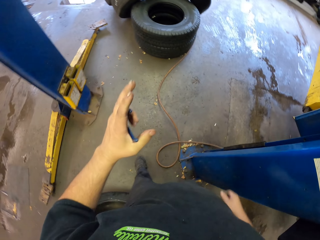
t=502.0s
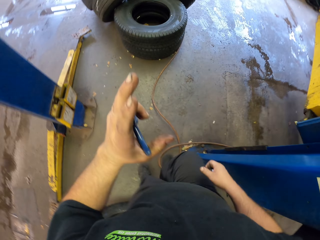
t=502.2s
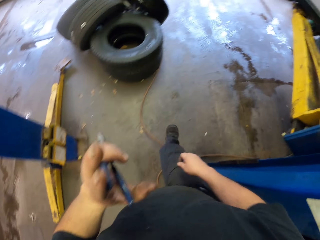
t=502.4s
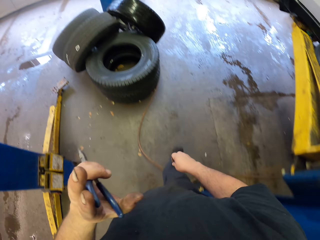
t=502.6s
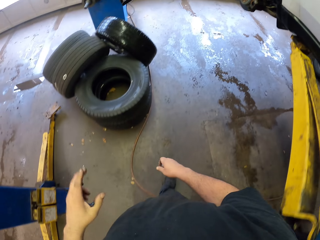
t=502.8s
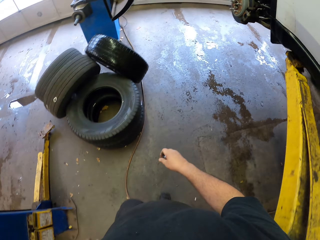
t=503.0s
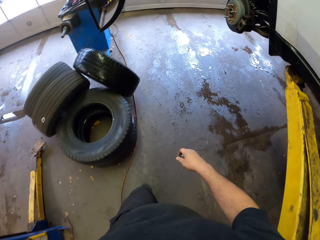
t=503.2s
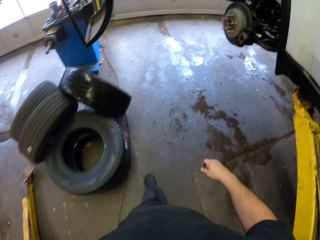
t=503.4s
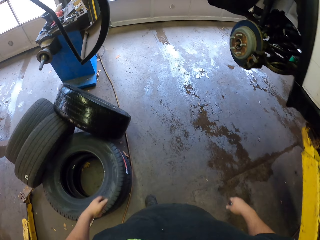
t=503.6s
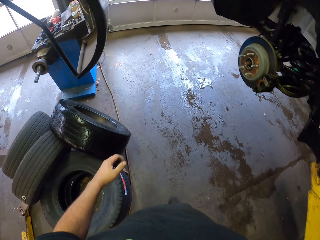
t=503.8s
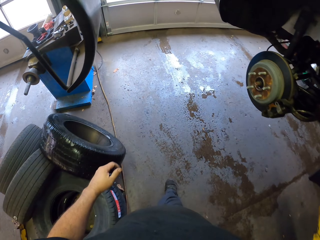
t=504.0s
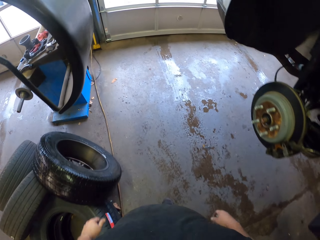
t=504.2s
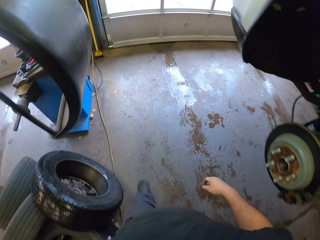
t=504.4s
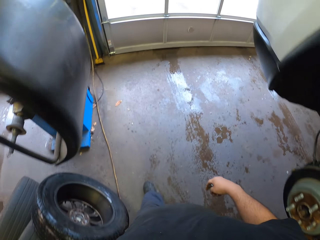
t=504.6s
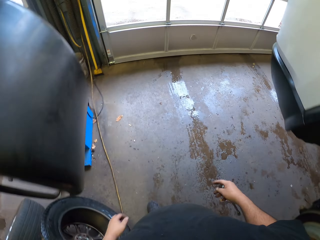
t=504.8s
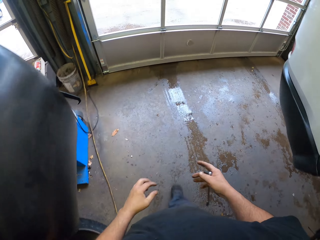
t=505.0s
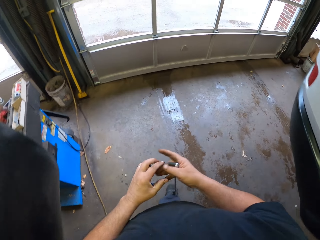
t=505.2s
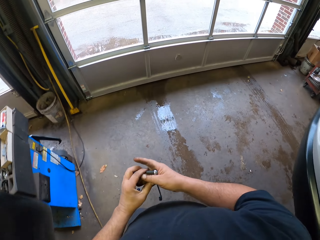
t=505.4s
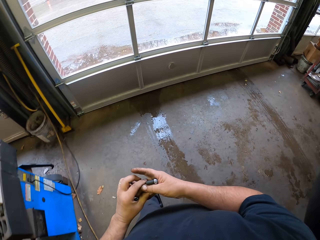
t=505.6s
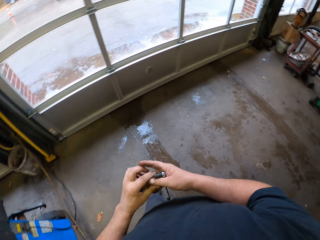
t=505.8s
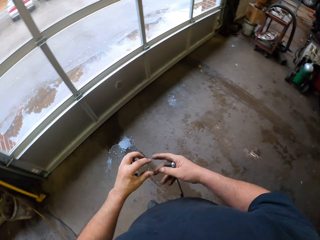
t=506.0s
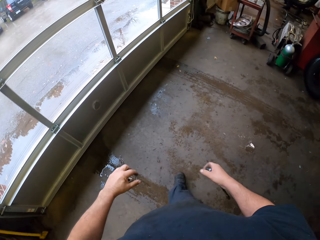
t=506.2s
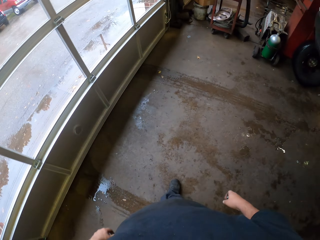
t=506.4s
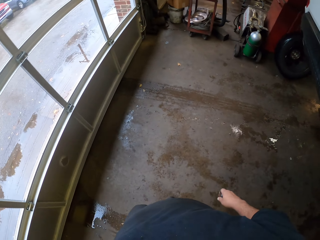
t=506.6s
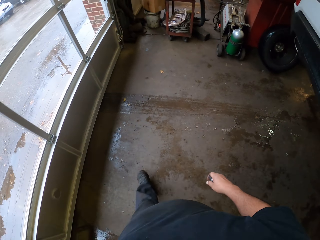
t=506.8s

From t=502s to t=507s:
The camera wearer walks to the metal rod.

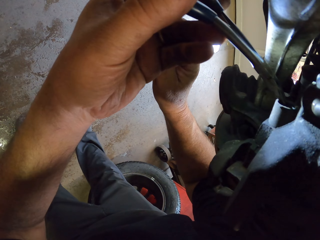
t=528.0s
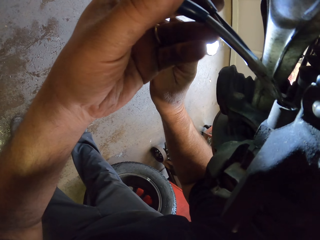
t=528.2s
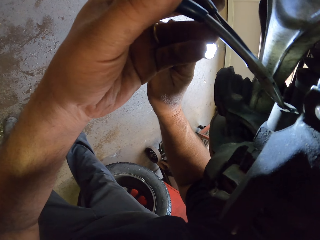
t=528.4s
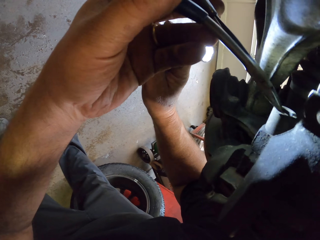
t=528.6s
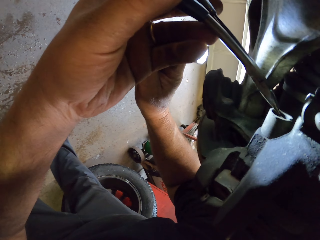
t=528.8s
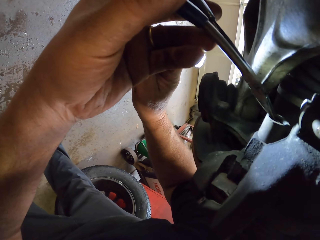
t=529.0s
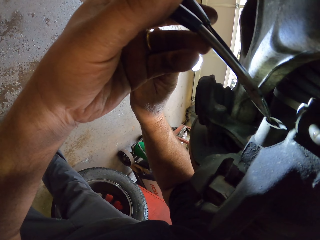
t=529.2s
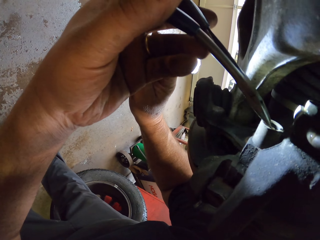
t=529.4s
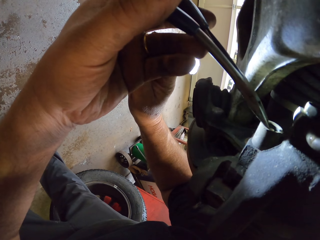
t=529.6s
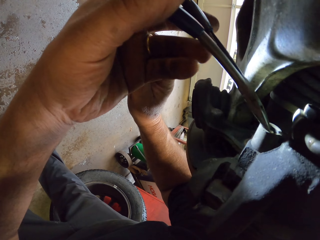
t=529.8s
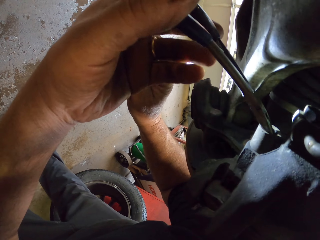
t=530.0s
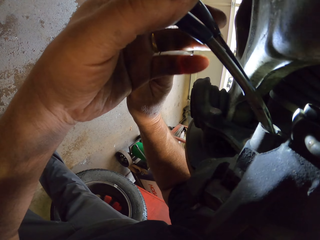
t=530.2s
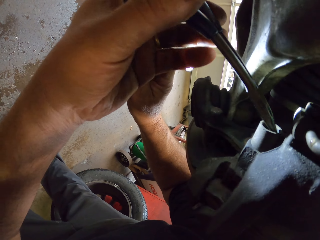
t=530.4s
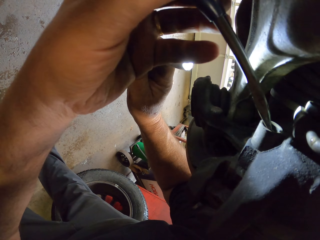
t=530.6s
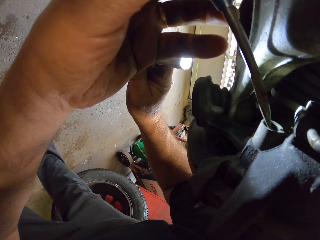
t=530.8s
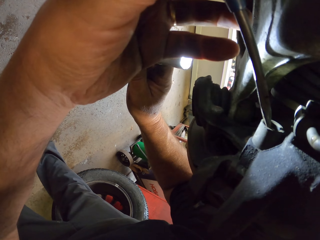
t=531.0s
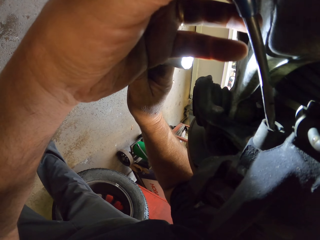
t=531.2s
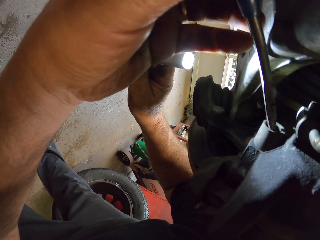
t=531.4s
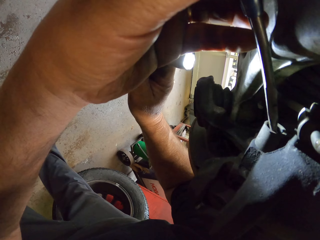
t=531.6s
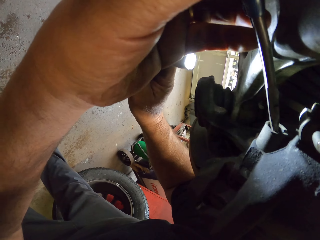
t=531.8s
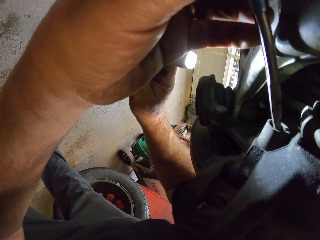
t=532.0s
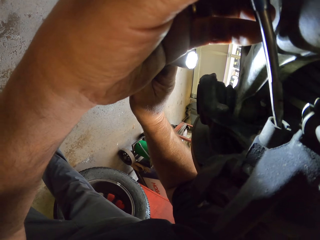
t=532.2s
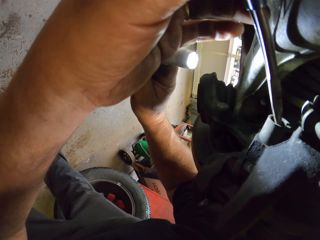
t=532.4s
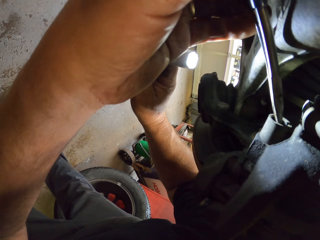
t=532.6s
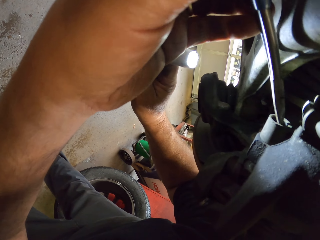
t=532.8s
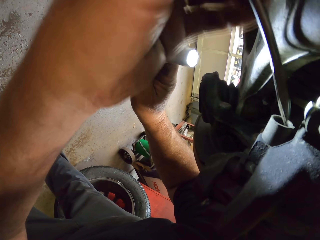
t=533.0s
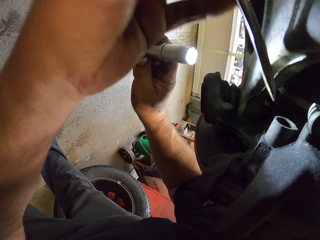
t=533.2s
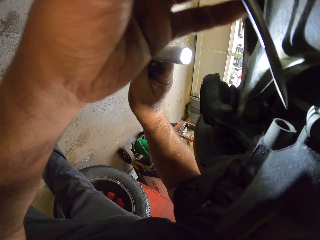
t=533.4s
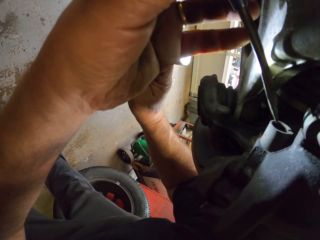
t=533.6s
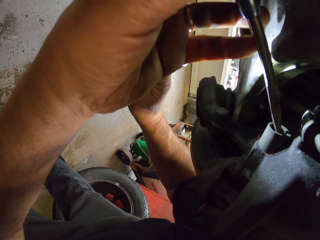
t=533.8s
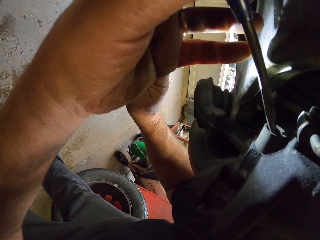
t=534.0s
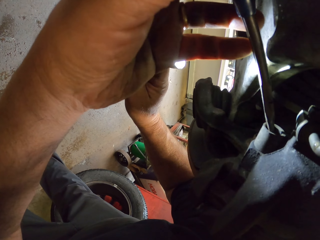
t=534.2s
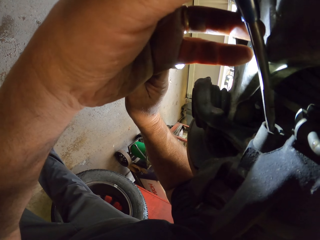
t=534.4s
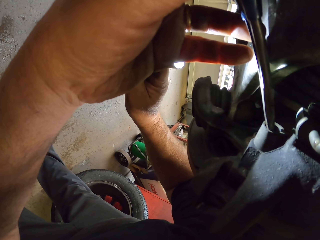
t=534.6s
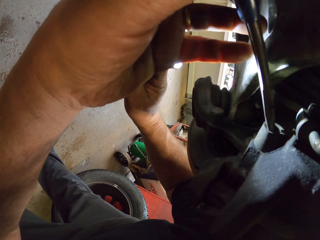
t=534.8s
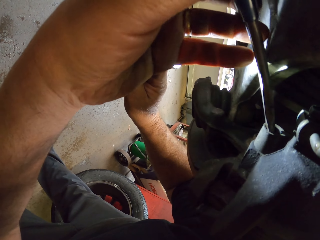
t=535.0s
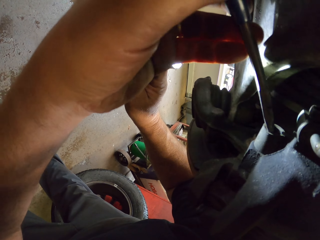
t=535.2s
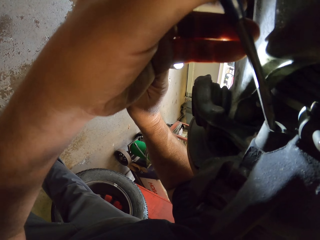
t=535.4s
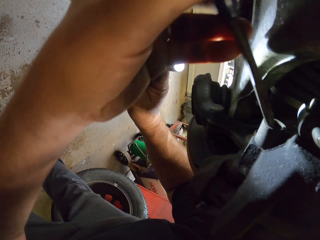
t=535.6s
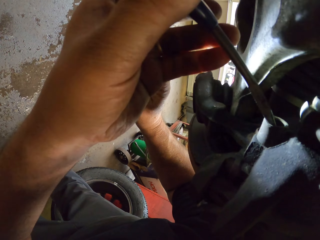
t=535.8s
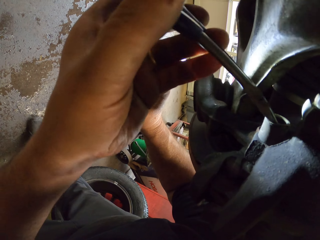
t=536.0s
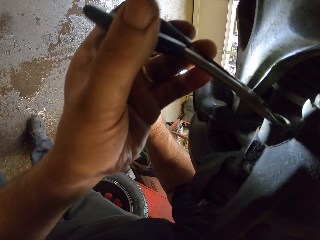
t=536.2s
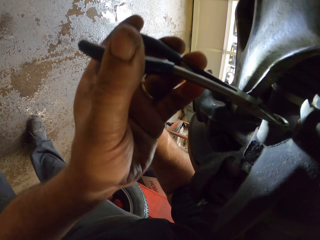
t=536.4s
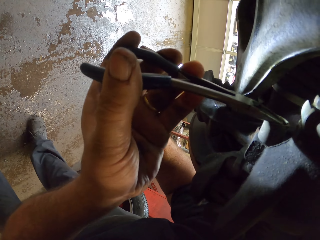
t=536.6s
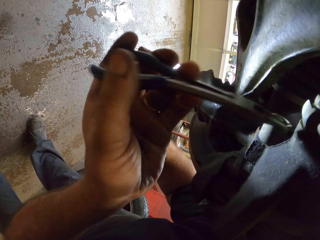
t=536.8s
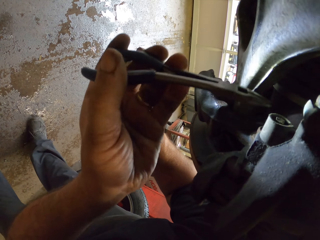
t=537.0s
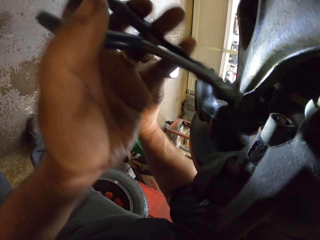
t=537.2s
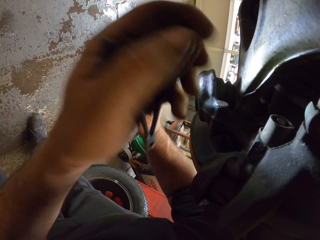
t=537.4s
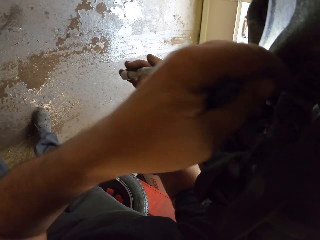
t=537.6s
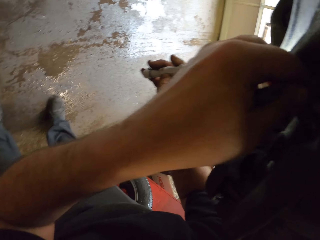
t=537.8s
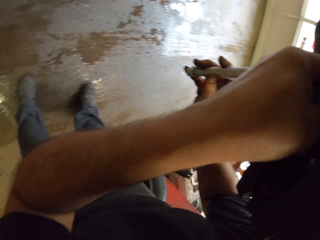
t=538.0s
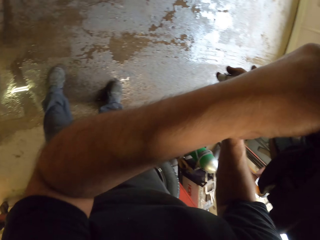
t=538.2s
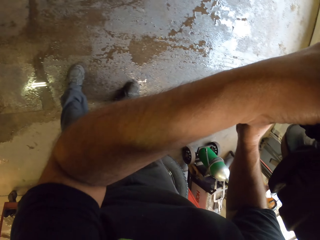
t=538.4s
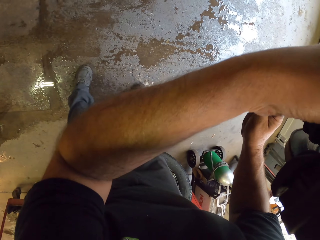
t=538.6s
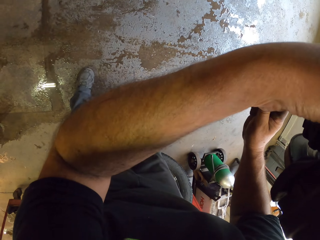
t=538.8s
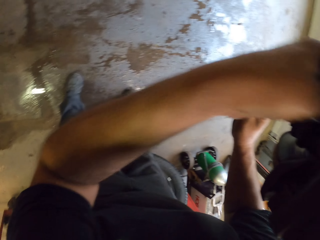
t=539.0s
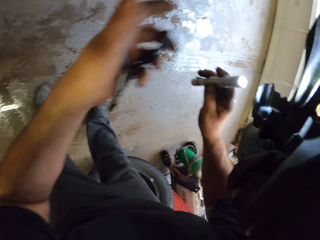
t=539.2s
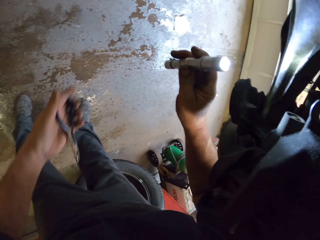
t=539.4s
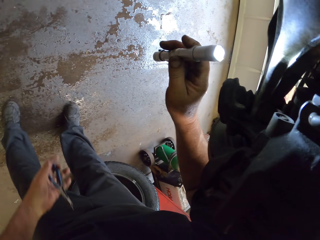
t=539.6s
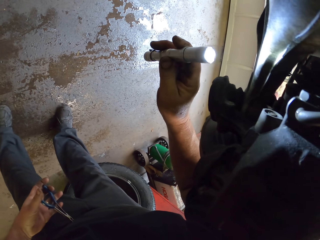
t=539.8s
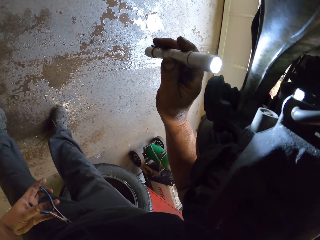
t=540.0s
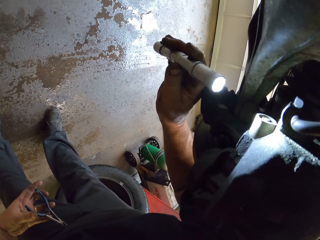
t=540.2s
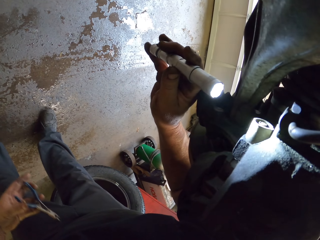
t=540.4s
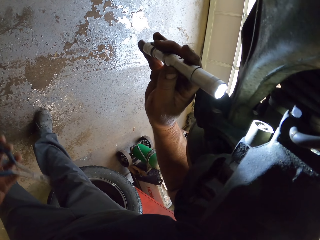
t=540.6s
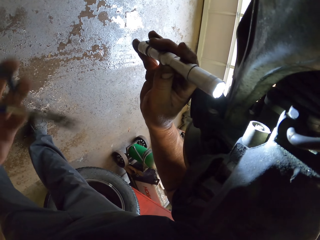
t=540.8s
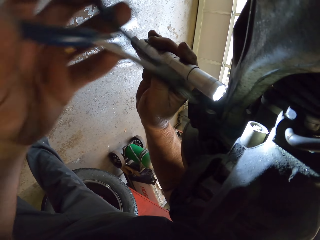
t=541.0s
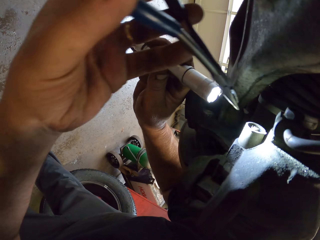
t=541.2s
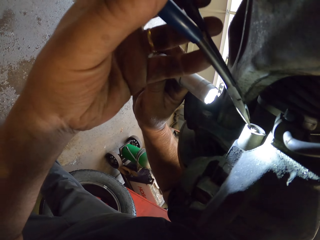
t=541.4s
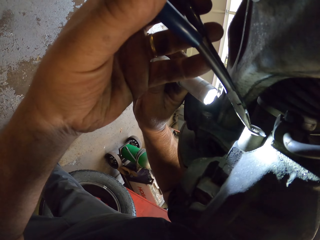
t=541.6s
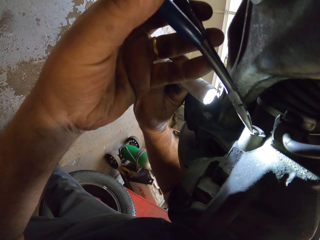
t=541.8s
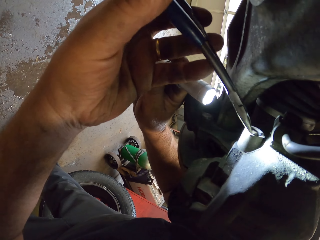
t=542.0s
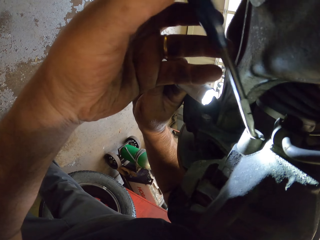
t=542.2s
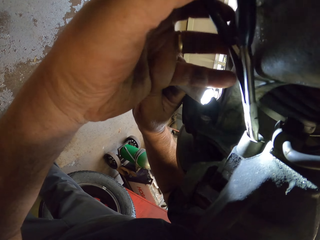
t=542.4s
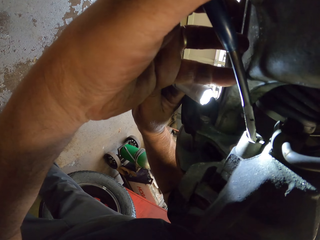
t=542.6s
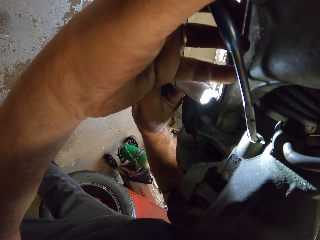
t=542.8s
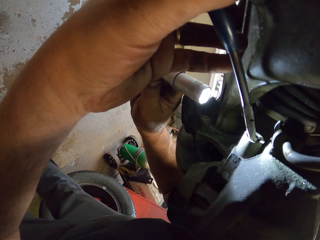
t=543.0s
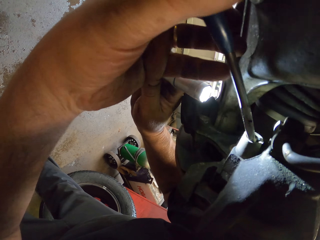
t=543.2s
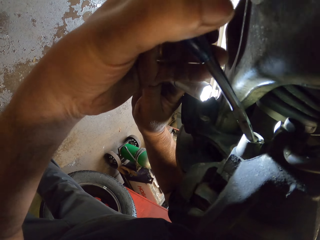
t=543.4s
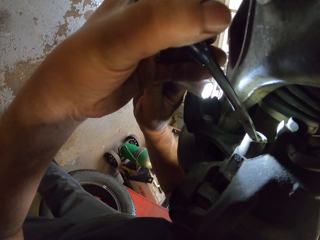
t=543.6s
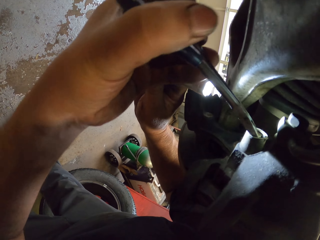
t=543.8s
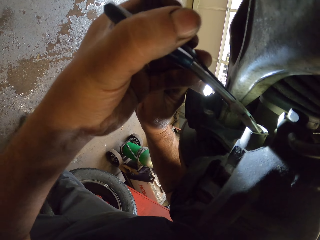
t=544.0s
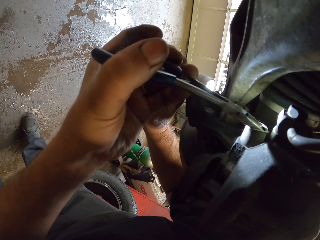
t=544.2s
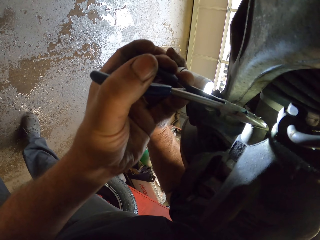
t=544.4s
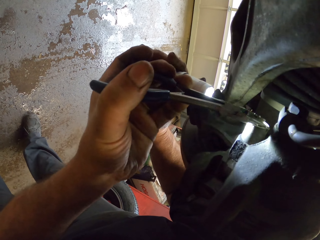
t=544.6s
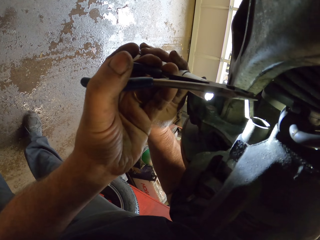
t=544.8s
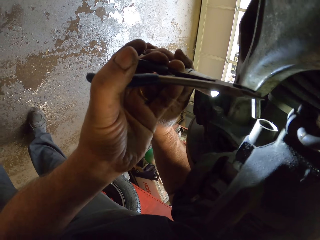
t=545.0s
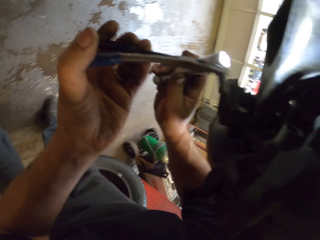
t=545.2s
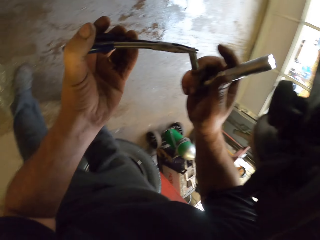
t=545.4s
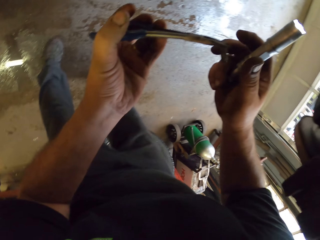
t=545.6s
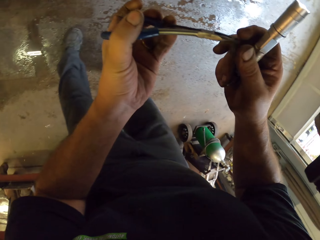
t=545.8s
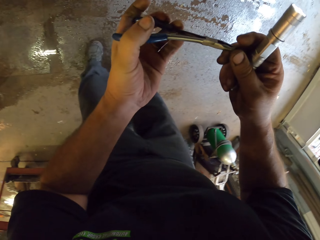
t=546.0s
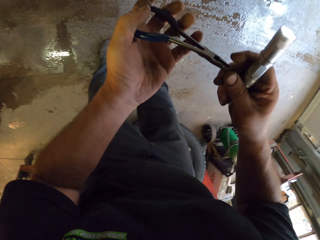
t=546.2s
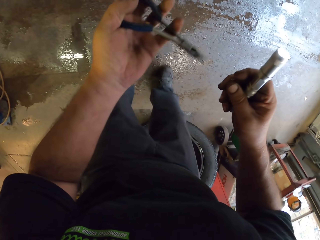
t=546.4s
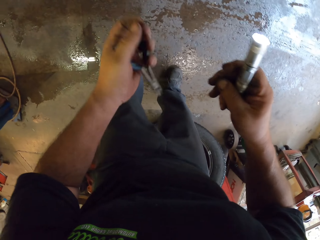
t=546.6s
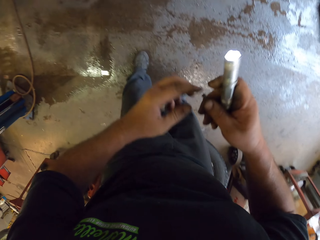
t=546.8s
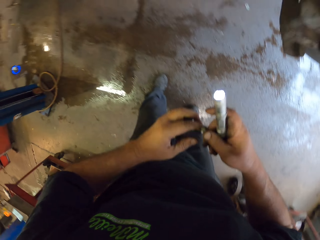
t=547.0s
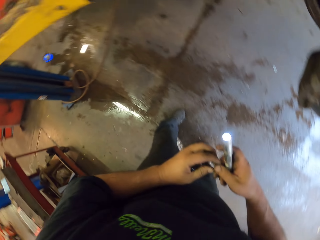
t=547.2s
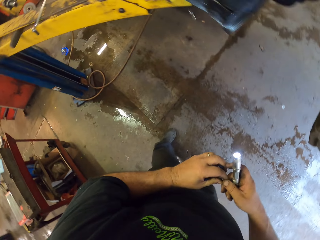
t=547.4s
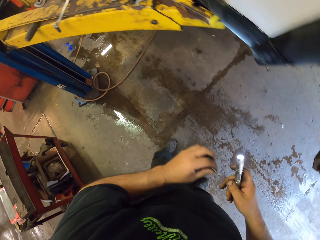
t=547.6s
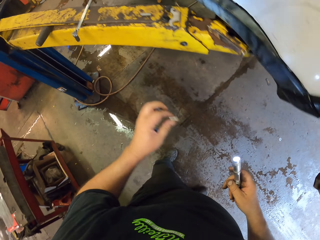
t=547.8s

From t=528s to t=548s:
The camera wearer checks the wheel car brake. They tighten the screw. They remove something from the wheel car brake.
